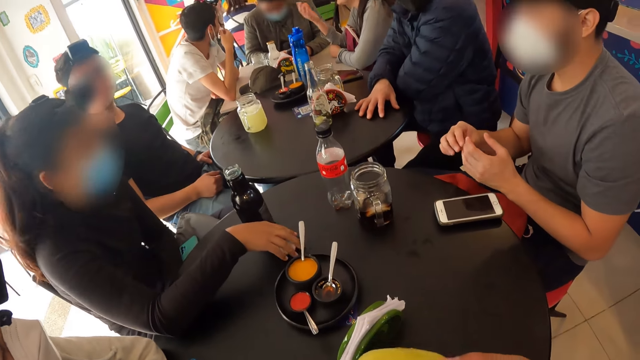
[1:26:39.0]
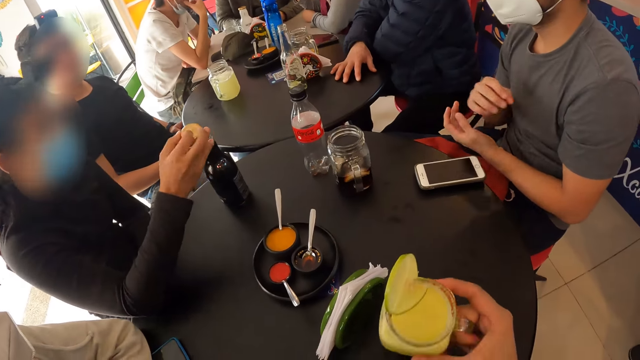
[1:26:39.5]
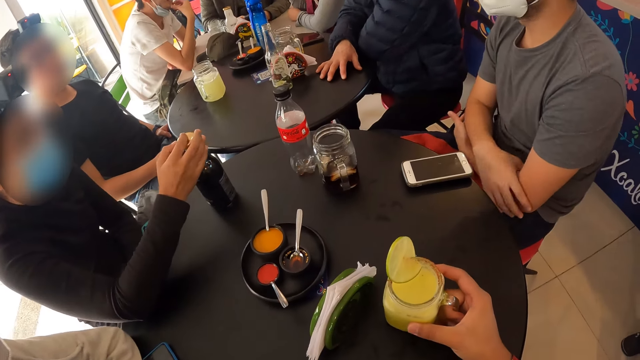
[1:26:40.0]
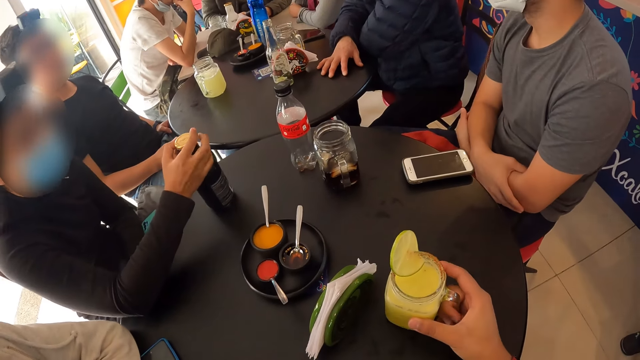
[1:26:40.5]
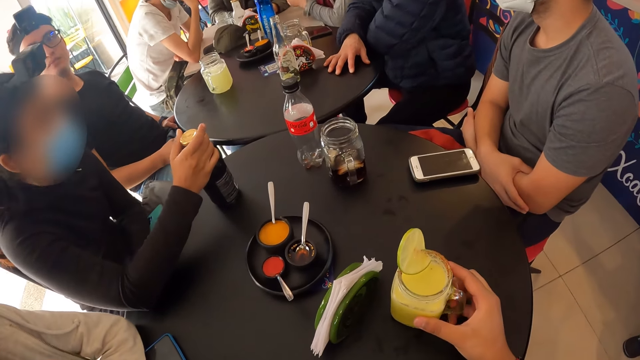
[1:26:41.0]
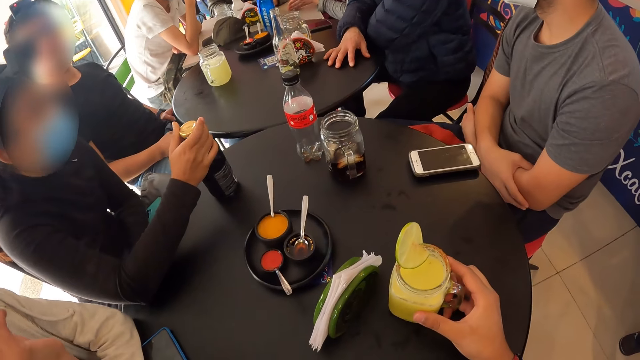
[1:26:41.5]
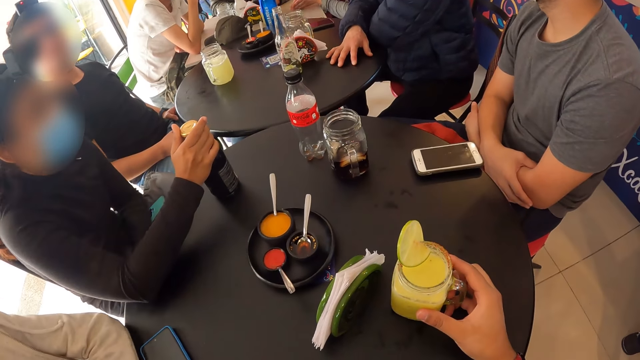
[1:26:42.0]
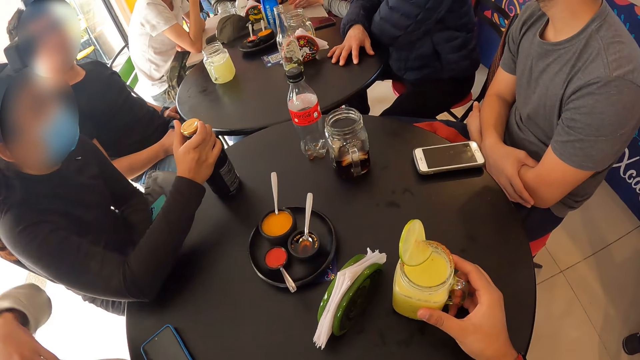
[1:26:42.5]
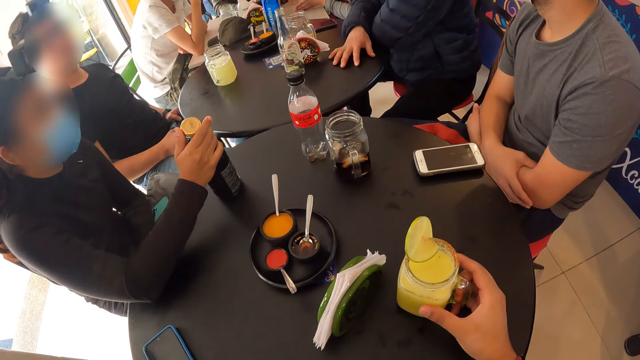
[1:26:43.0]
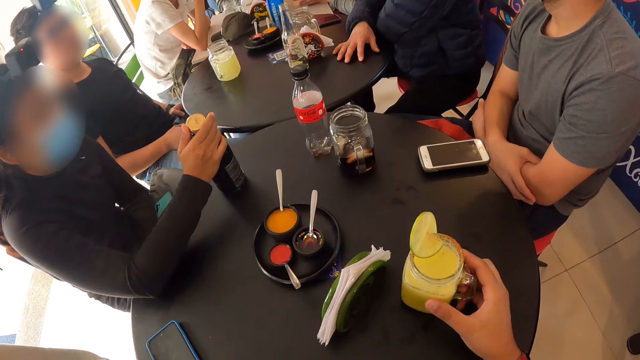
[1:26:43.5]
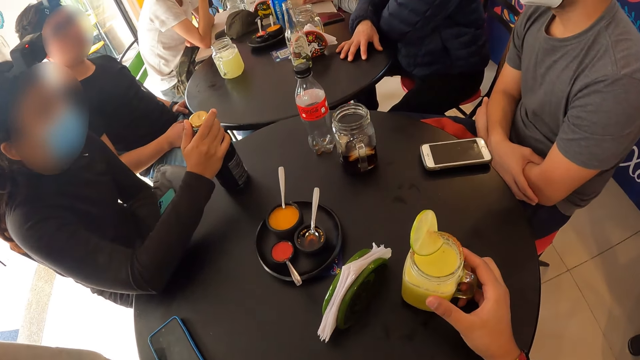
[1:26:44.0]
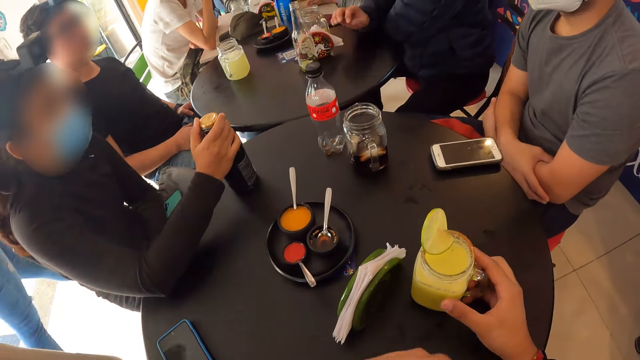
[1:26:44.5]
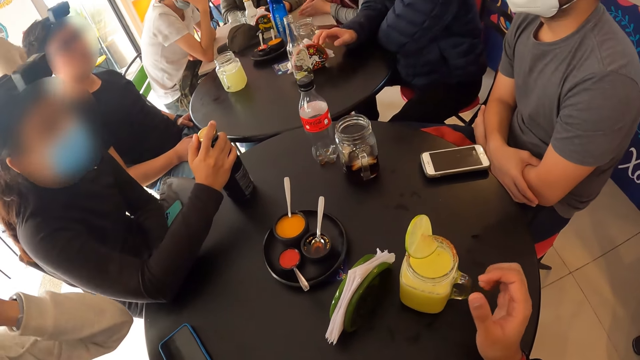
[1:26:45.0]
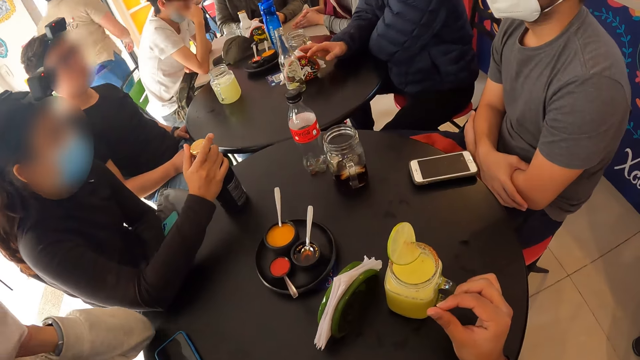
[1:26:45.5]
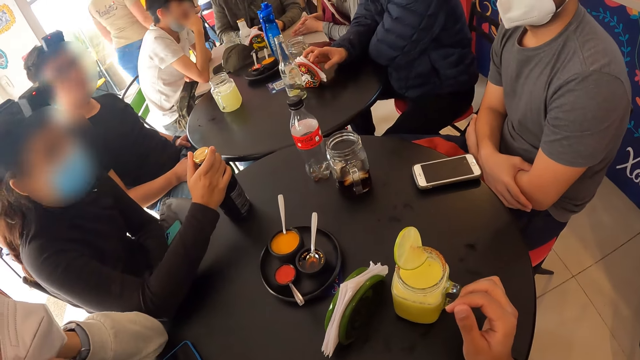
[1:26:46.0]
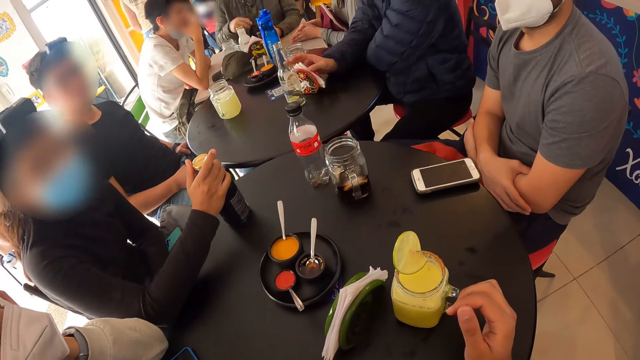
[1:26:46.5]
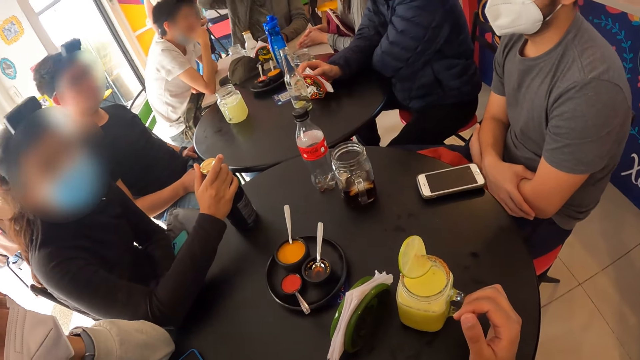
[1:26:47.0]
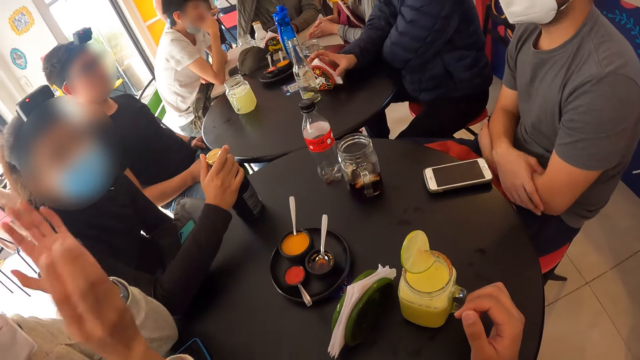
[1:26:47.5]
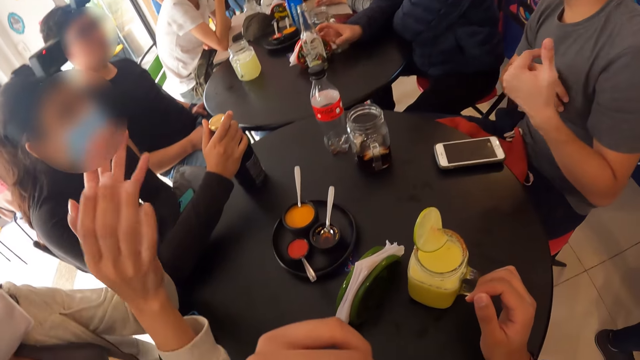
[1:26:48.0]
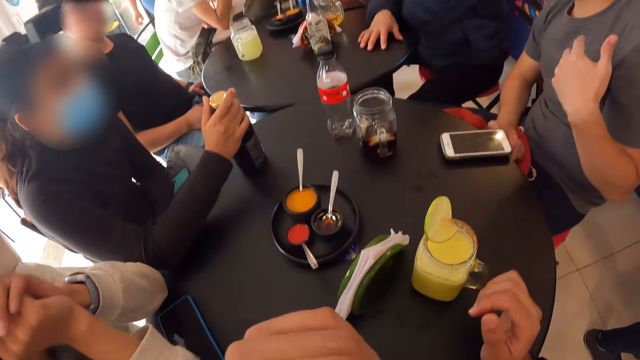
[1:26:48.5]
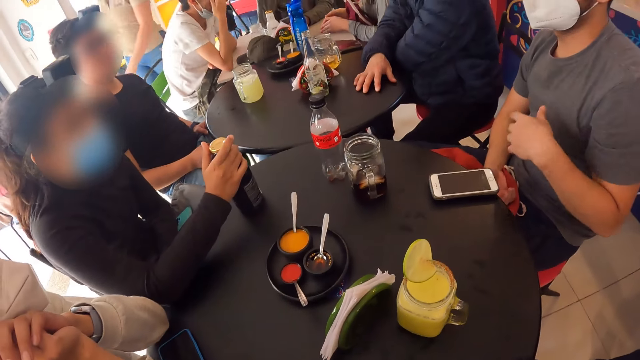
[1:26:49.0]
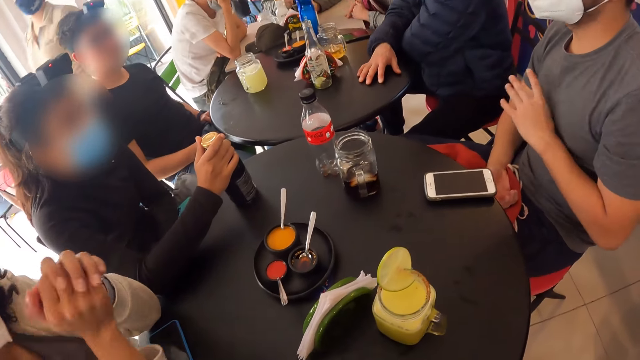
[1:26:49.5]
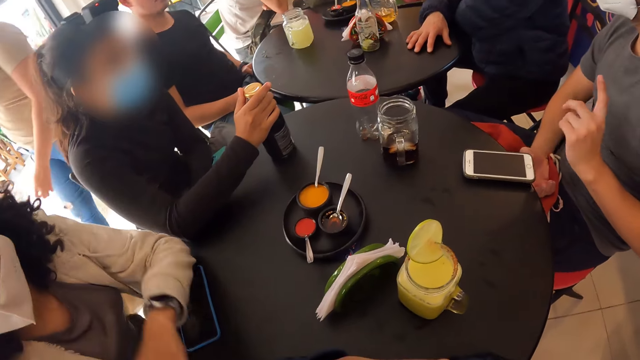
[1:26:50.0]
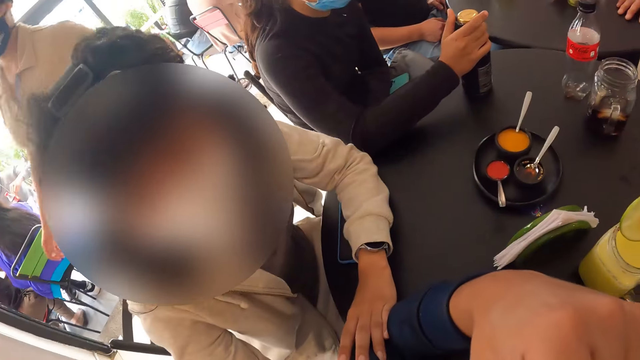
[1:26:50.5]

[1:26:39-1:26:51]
A man touches the other hand. A woman picks up the cover of the black bottle from the table with her right hand. The woman covers the black bottle on the table with the cover in her right hand. The camera wearer drops the cup of juice on the table with his right hand. Another woman lifts a hand. Another man touches a serviette holder. The other woman rests an arm on the table and moves both hands. The first man lifts hands. The other man moves the serviette holder. The other woman crosses hands. The other man rests a hand on the table. The first man sways a hand.

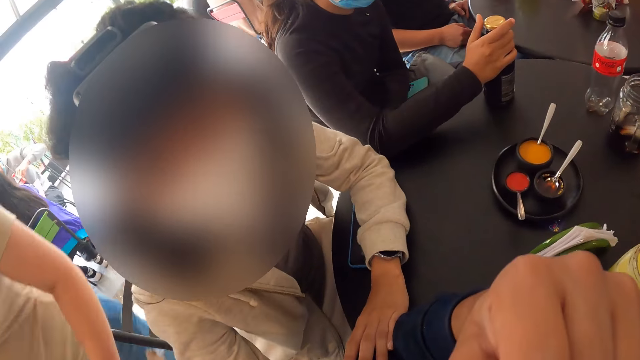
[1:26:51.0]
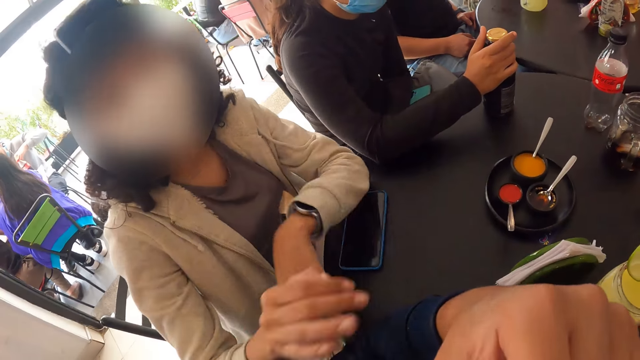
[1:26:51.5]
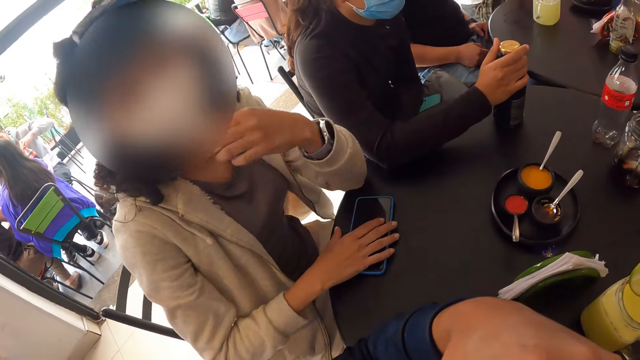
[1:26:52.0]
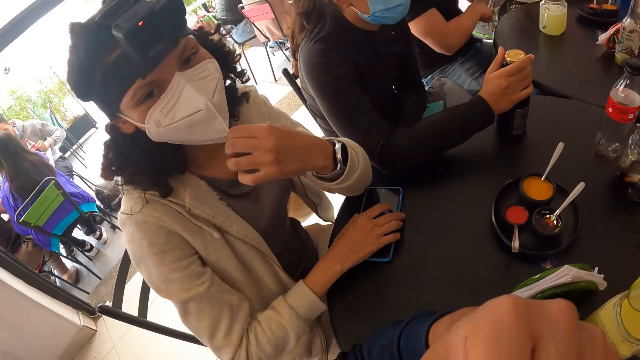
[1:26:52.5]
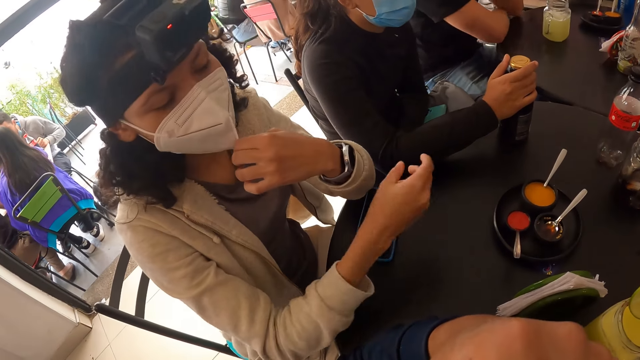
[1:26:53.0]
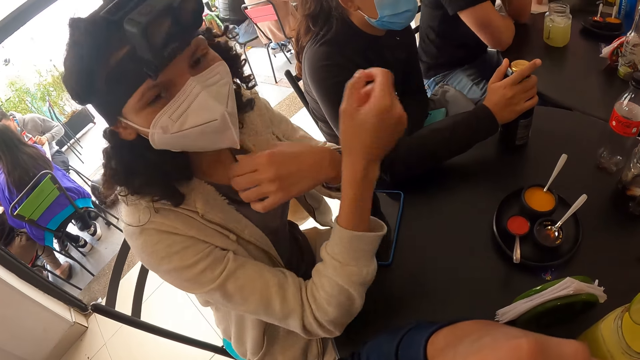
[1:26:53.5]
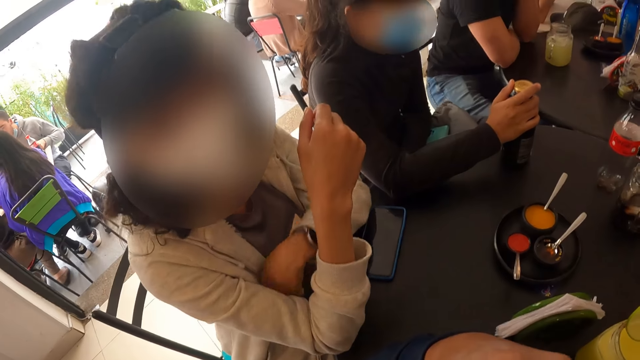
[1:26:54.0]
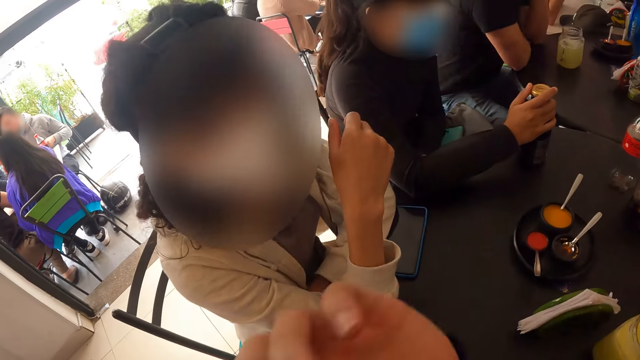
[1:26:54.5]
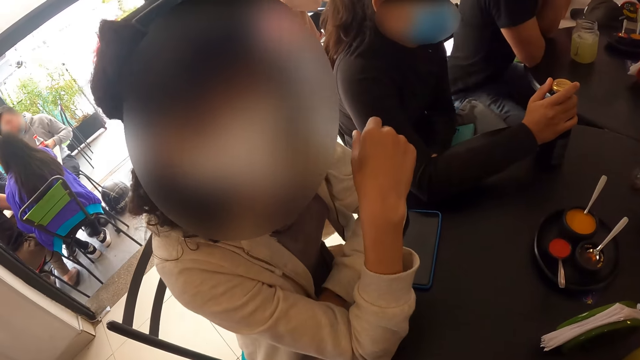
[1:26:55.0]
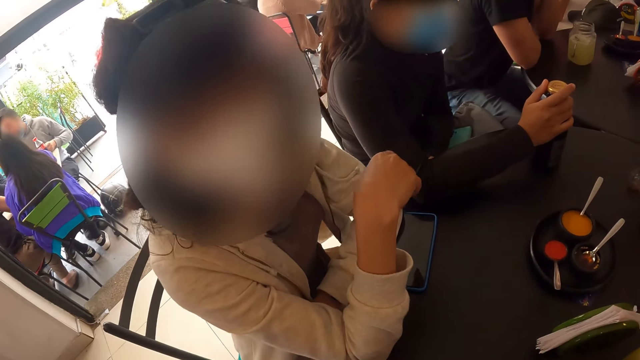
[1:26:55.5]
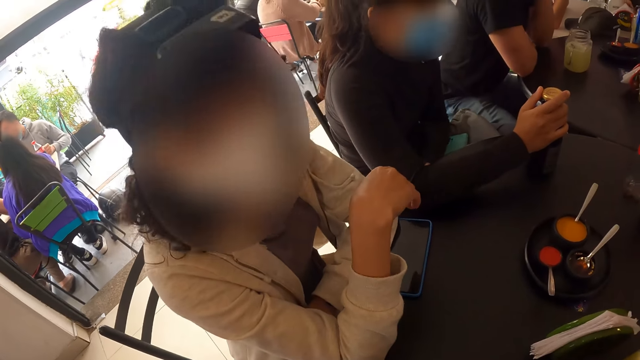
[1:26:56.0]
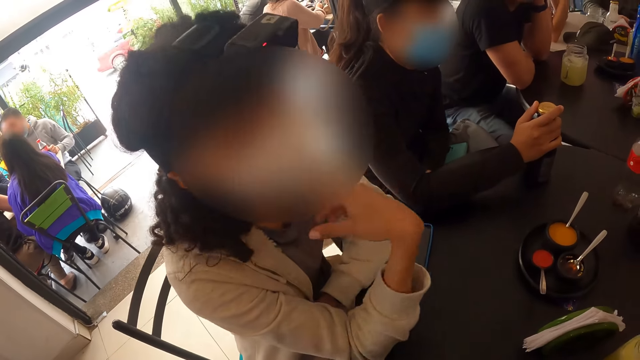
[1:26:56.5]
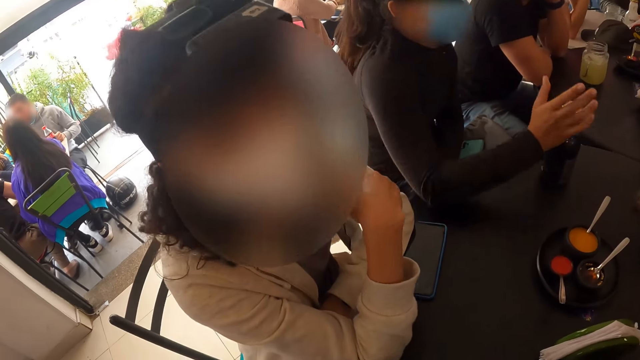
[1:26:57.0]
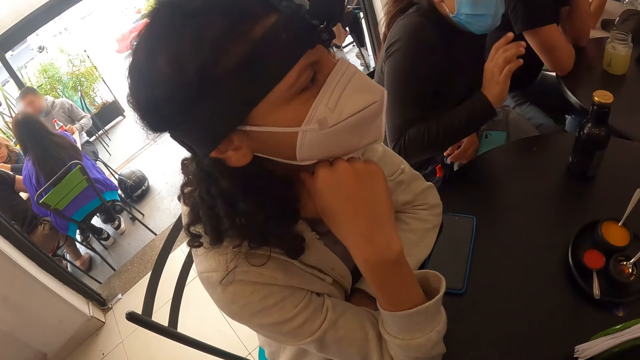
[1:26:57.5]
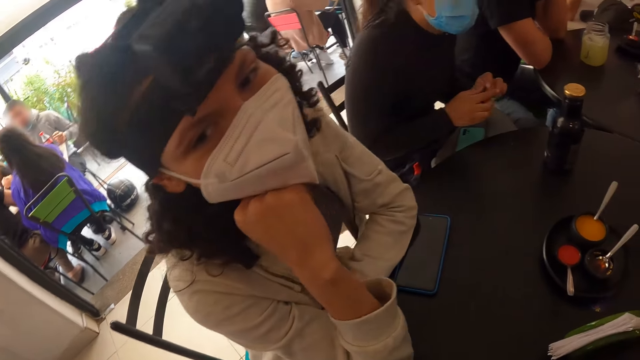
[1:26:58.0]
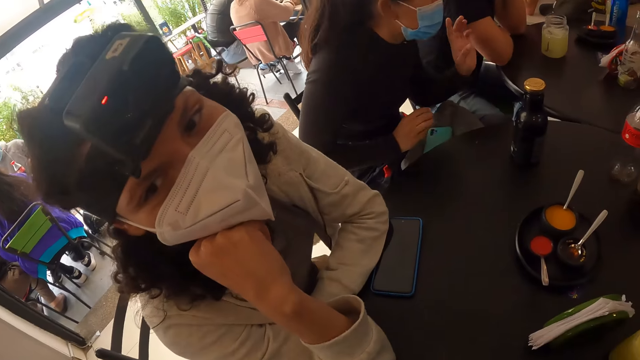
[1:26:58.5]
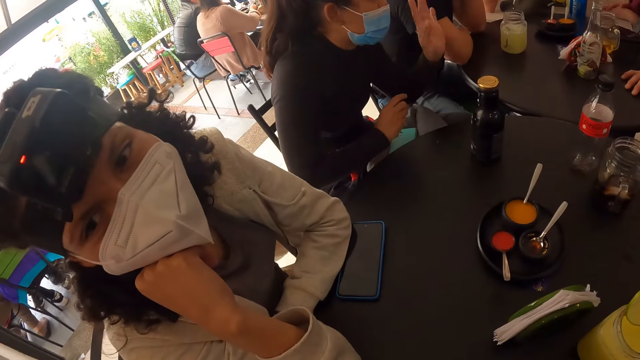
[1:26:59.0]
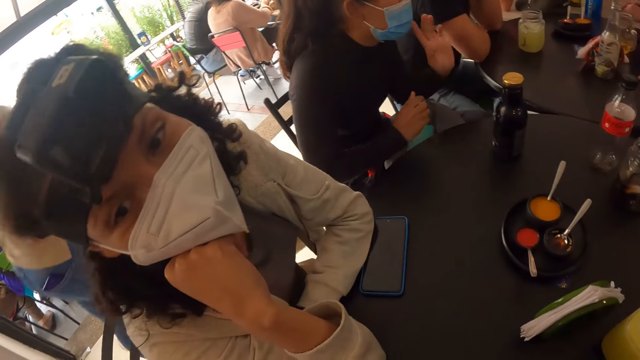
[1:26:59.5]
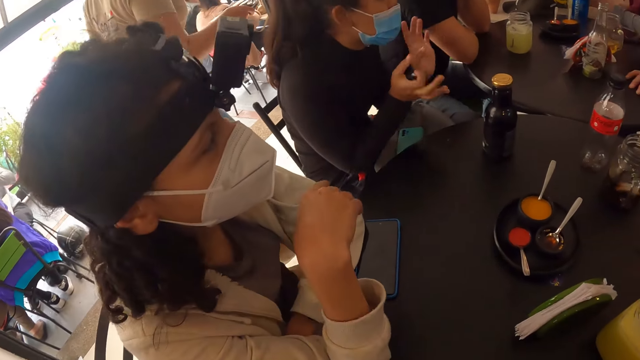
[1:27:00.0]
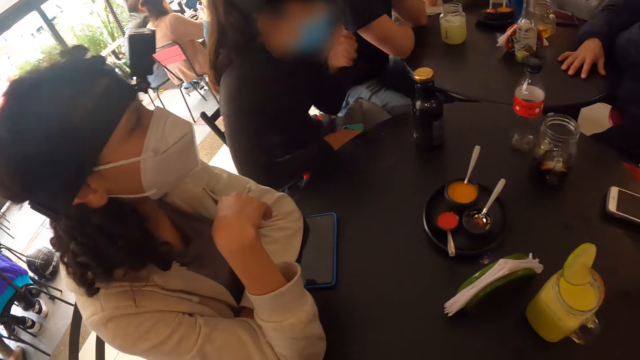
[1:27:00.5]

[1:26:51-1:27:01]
A woman moves the phone on the table with her right hand. The woman repositions the mask and moves hands. A man rests hands on the table. The camera wearer lifts a hand. The woman holds her cheek. Another woman exchanges something to the other hand. The other woman sways a hand. The other woman sways hands.
